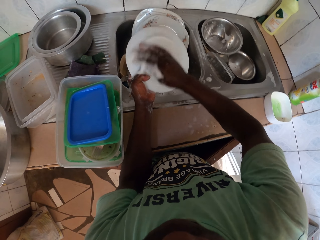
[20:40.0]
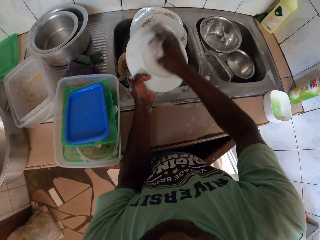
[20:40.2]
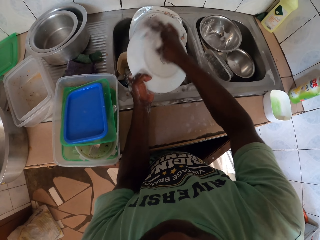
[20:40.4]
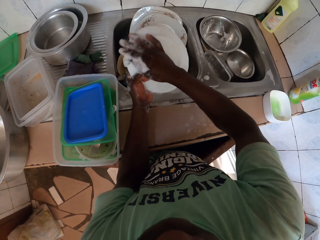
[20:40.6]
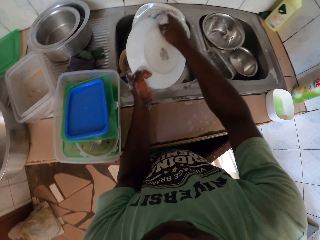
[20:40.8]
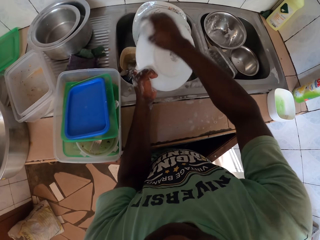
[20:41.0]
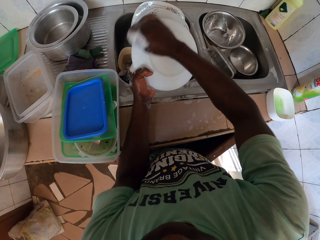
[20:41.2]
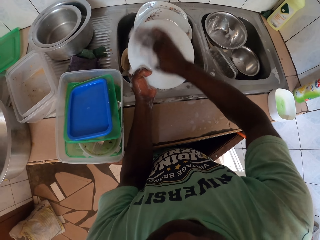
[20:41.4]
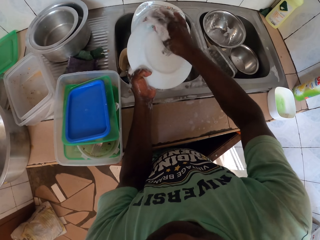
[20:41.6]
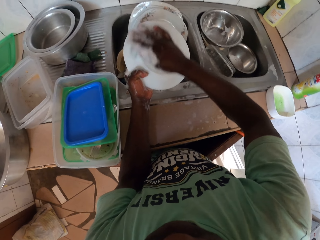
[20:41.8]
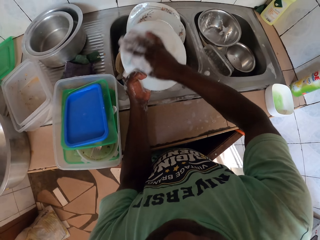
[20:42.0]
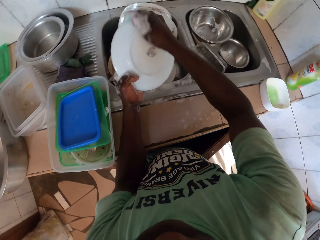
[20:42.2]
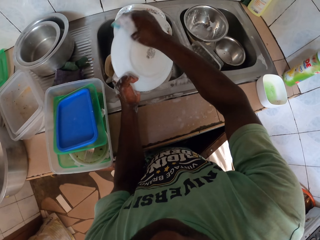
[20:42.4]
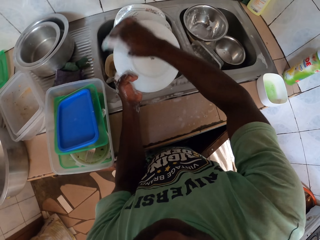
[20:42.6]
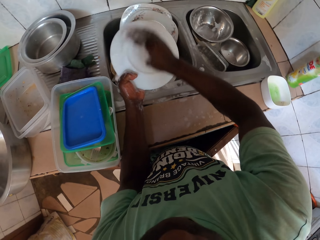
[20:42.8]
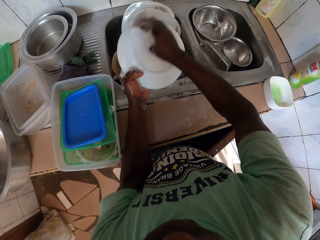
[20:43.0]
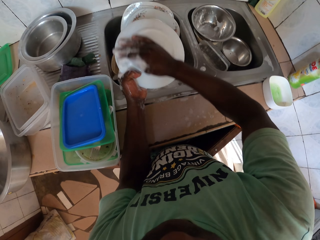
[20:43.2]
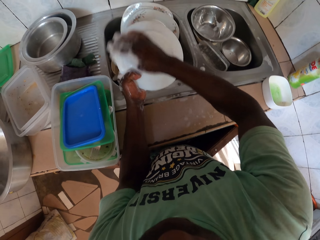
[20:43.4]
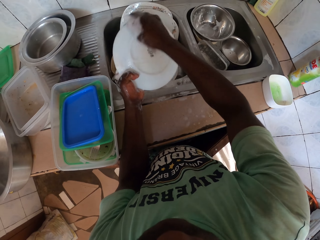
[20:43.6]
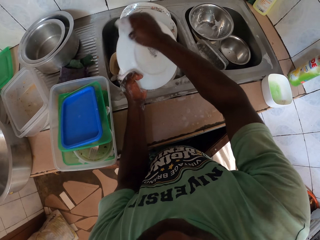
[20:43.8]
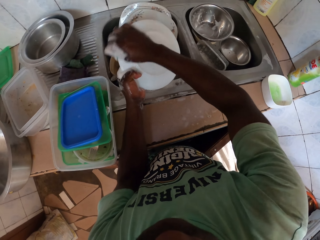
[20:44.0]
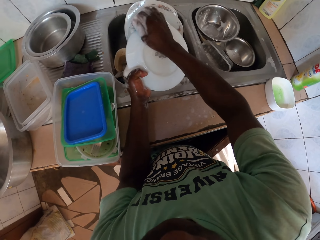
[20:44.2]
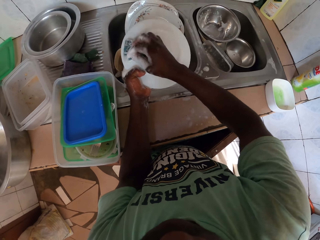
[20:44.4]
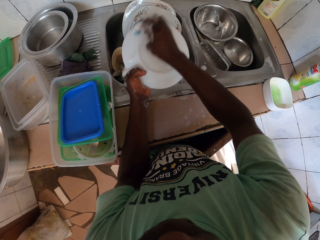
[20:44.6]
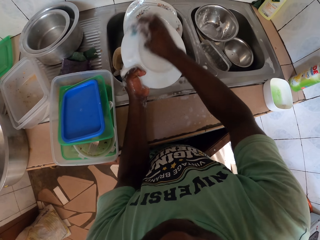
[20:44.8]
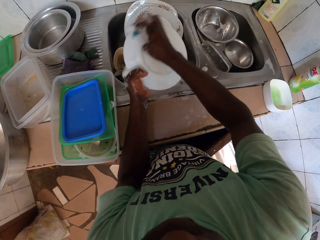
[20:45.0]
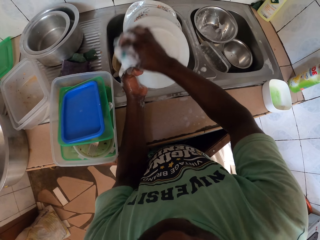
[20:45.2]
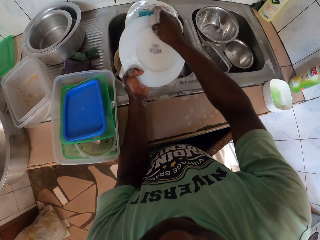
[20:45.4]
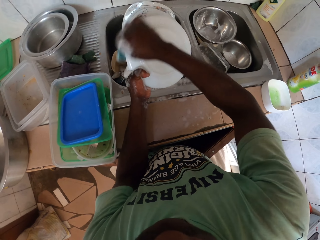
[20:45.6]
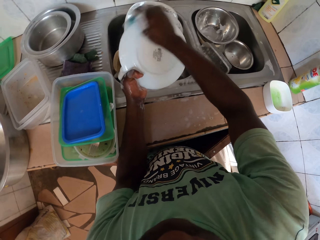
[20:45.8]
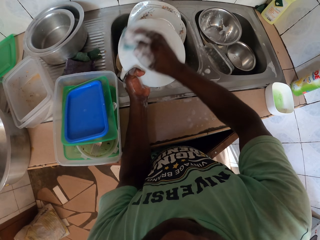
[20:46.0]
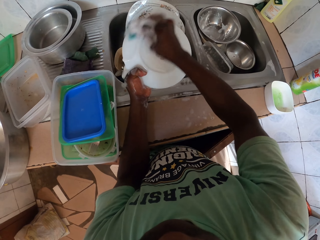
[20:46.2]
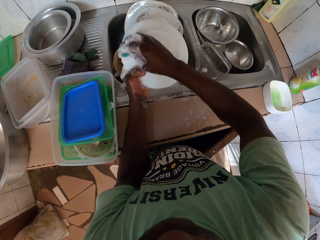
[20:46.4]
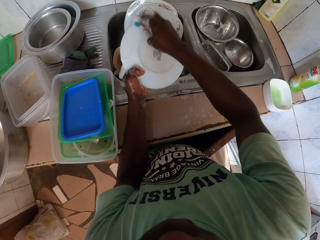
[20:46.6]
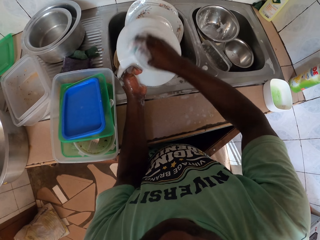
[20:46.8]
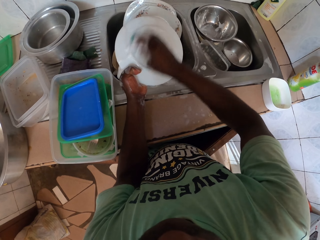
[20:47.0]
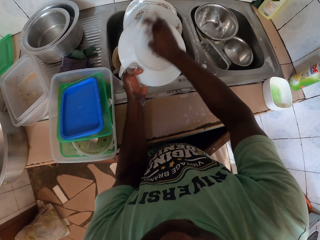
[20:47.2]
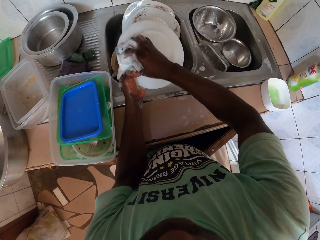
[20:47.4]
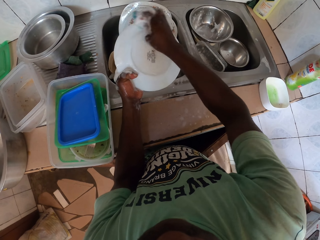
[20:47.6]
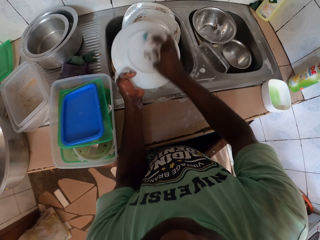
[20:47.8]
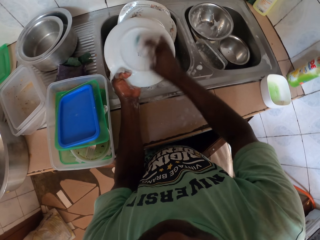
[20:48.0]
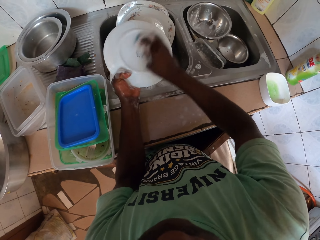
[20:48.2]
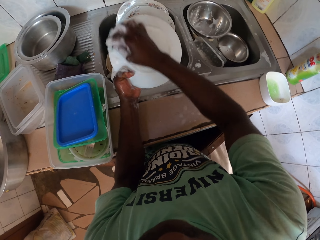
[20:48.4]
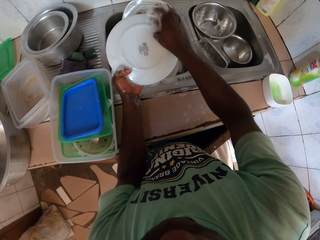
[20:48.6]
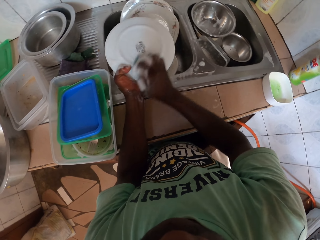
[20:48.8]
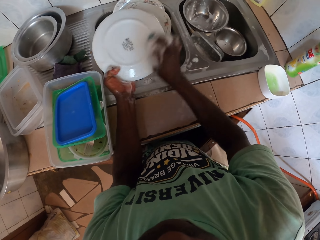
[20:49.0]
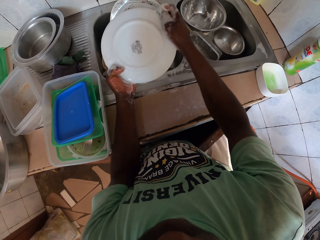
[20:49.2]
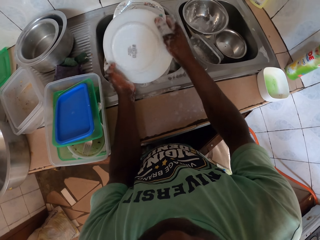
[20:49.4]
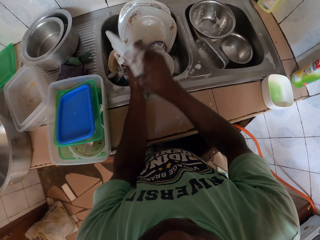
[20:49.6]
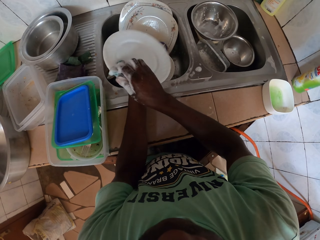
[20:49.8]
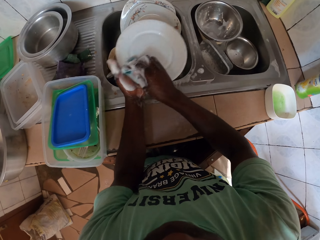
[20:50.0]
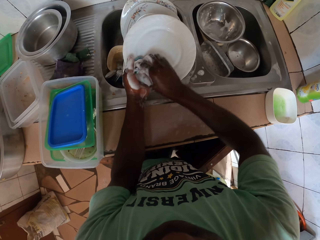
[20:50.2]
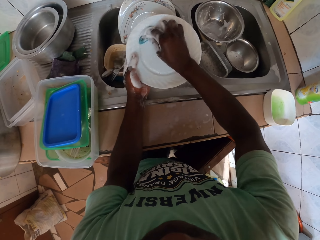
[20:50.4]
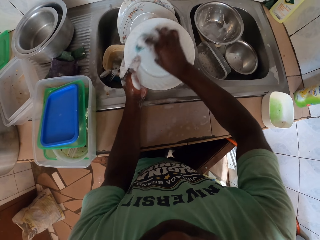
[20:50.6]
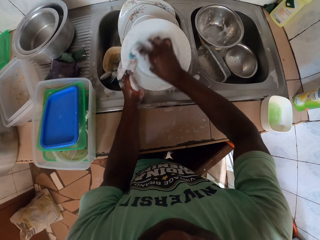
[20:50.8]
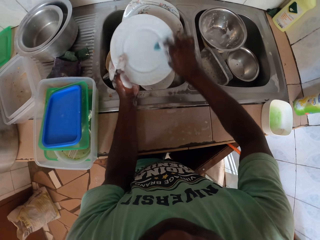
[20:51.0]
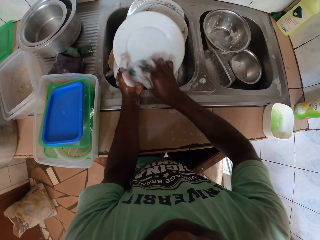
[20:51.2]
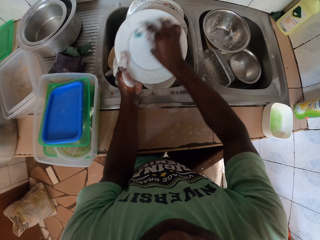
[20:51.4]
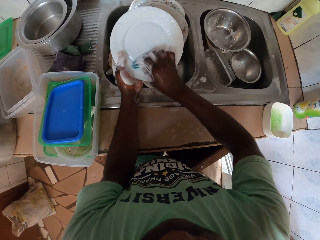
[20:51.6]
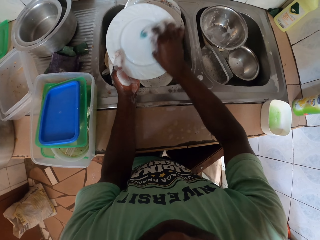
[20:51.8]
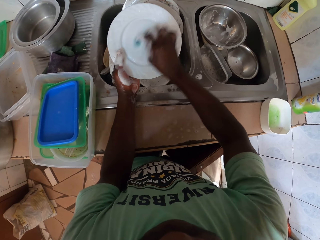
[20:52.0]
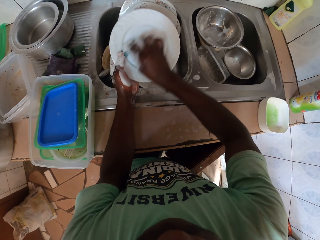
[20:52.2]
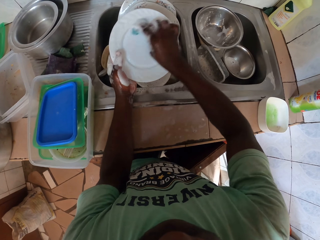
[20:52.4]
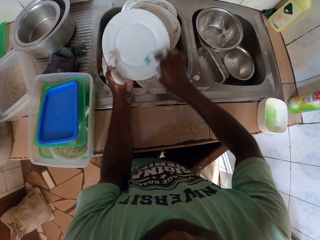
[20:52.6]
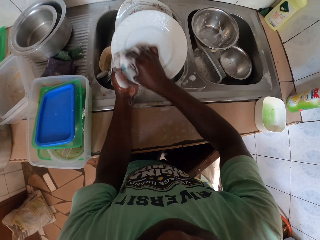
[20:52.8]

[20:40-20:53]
The camera wearer washes a plate. They wash it again. They flip the dish.

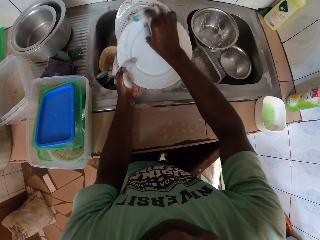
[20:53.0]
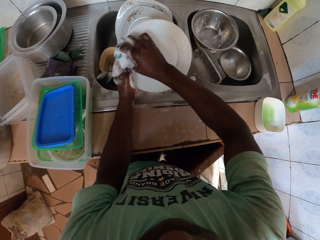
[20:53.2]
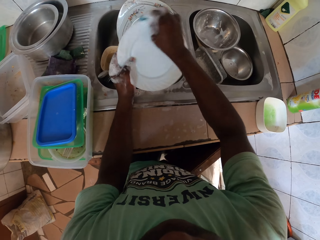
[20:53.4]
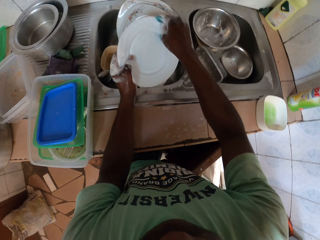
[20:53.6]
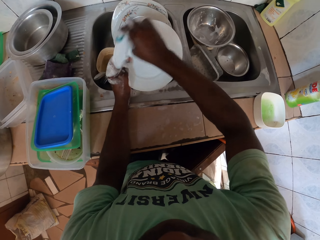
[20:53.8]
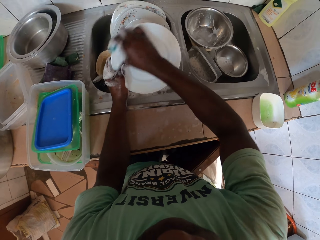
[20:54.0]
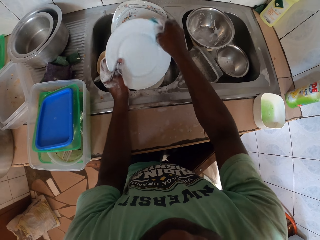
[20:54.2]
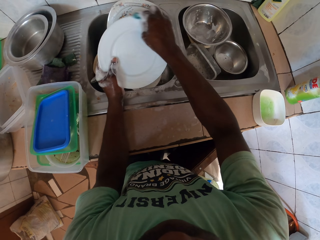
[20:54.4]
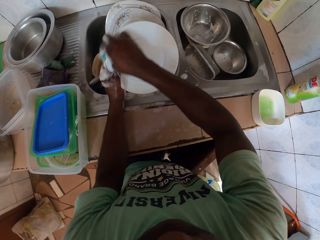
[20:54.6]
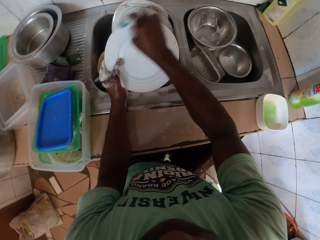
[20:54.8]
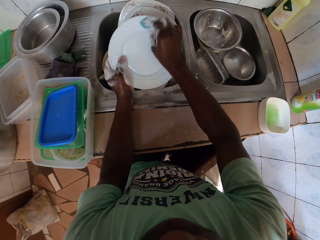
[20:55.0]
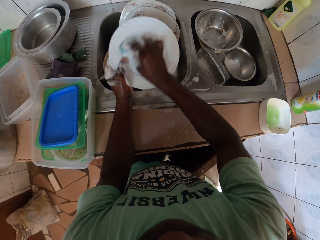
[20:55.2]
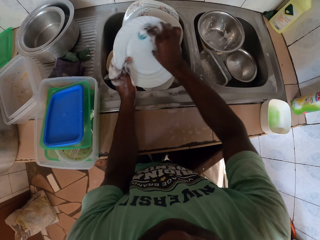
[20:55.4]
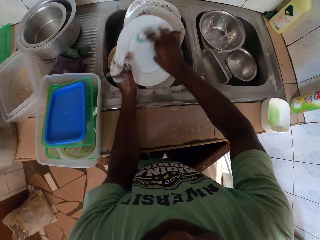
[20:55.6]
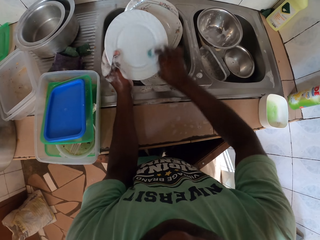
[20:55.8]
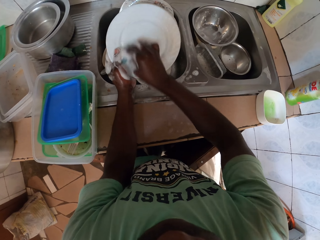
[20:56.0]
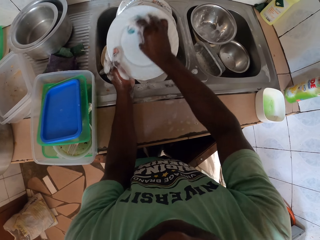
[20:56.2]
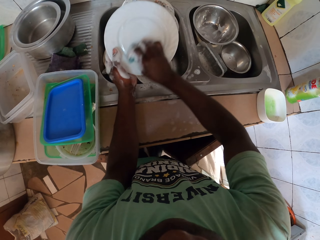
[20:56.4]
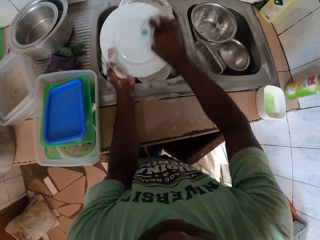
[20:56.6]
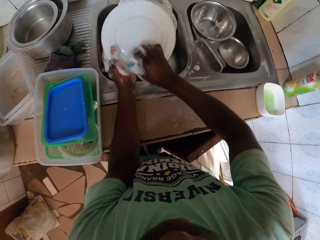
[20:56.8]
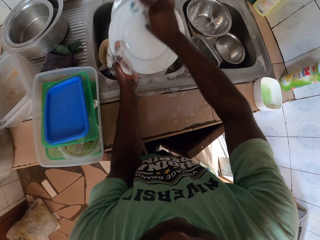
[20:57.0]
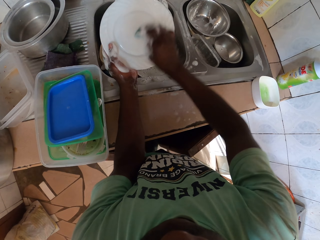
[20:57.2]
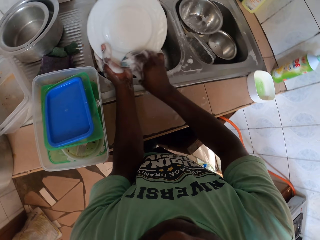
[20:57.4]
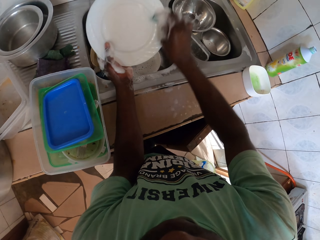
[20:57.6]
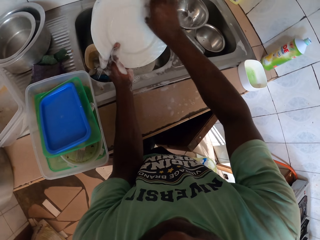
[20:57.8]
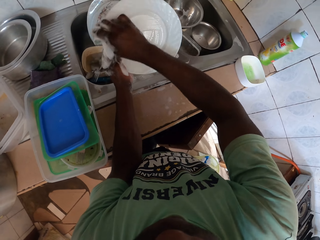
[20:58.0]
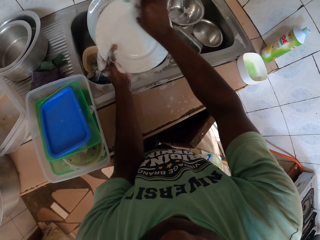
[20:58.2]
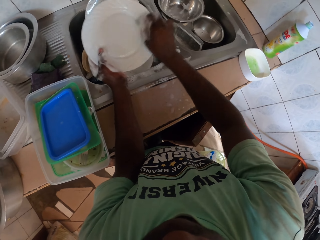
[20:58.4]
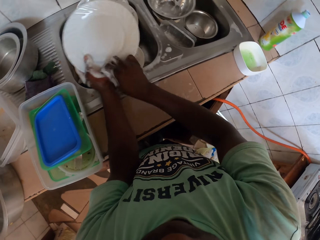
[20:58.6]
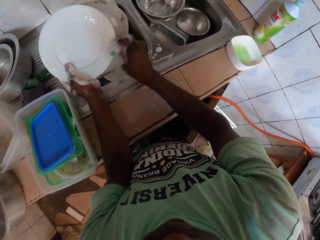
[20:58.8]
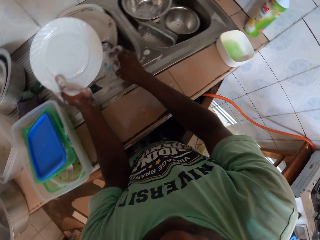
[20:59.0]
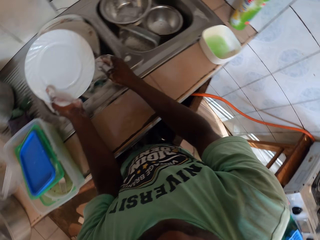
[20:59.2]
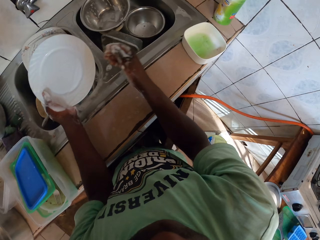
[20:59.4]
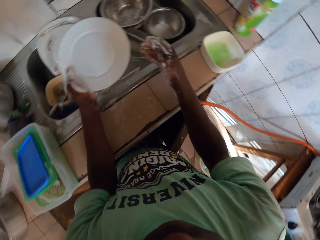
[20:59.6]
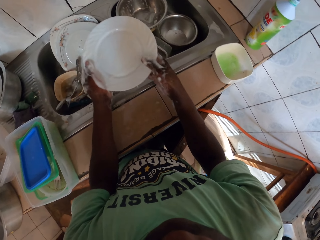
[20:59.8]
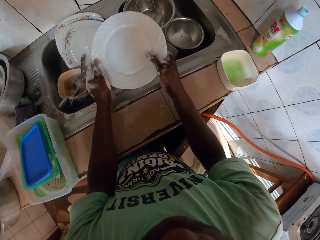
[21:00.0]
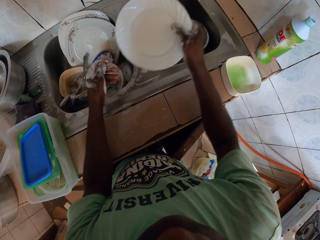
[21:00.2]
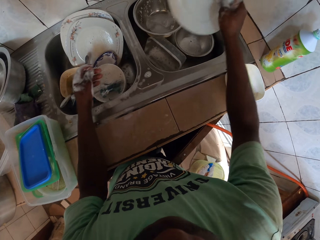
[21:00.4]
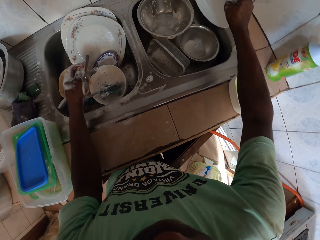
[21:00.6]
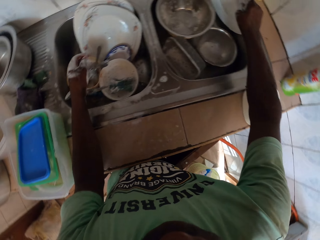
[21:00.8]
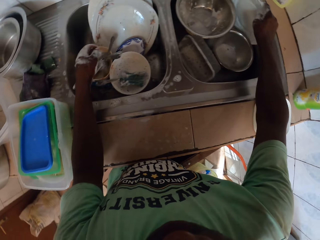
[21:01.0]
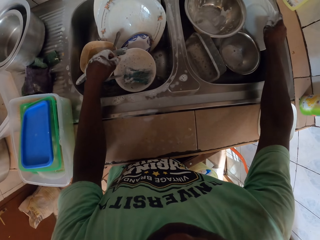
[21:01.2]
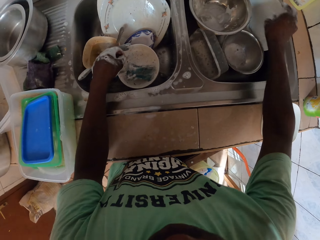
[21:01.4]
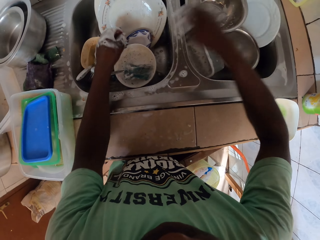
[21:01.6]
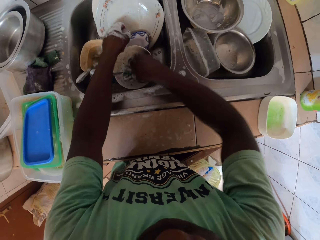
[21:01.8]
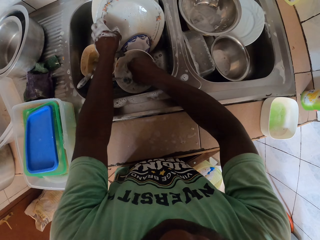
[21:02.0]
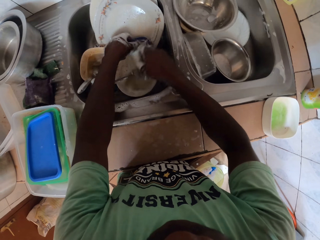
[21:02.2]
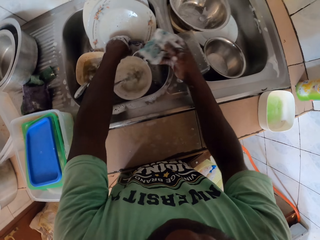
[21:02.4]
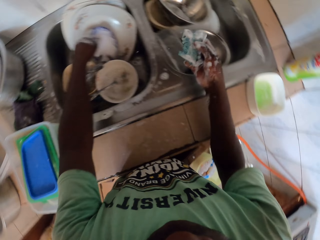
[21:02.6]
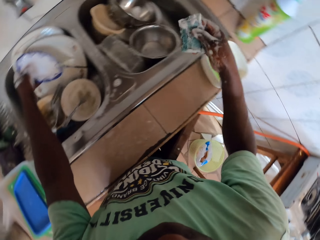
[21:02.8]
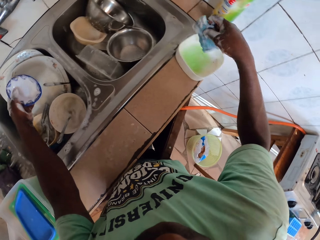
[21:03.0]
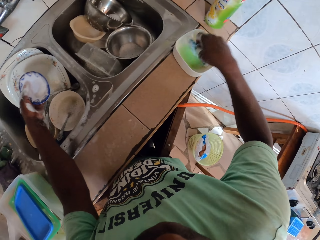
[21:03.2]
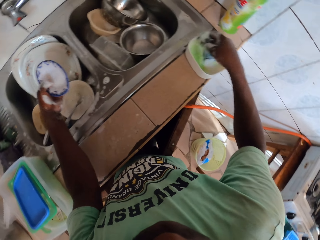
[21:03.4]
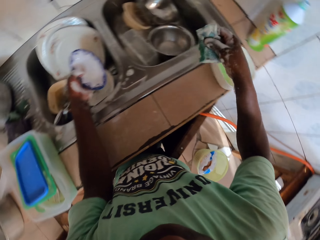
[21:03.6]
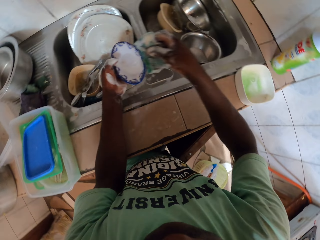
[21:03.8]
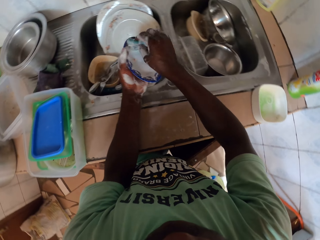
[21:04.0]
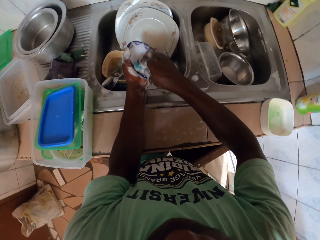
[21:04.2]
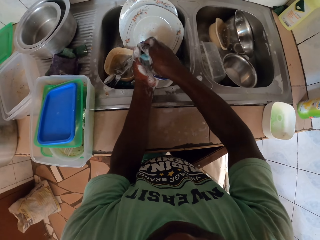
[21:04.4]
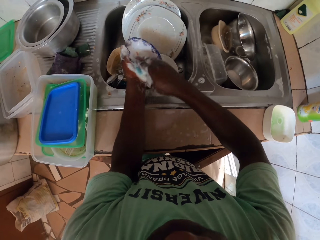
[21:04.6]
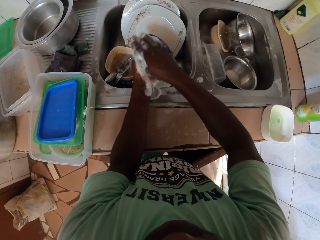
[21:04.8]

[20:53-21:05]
The camera wearer washes a plate. They drop the sponge. They put the plate on the other sink. They pick up a plate, dip the sponge in soap and wash the plate.
